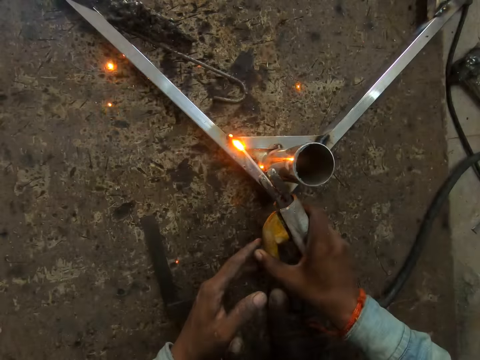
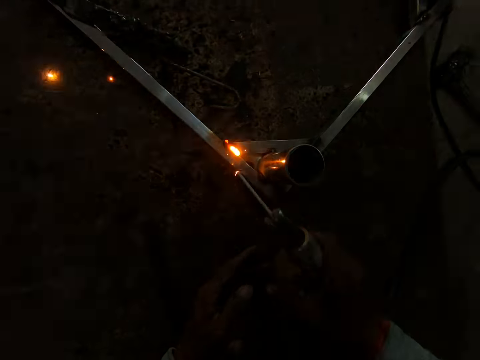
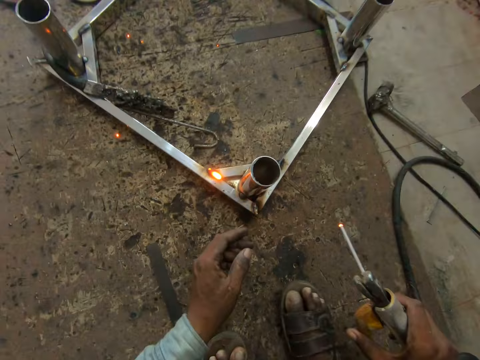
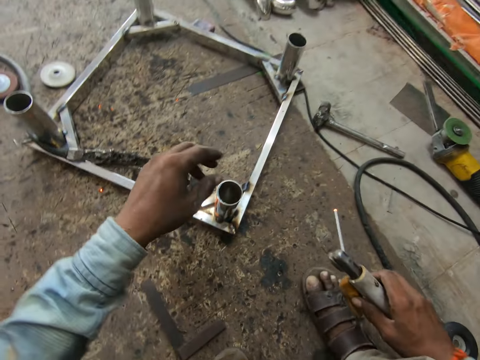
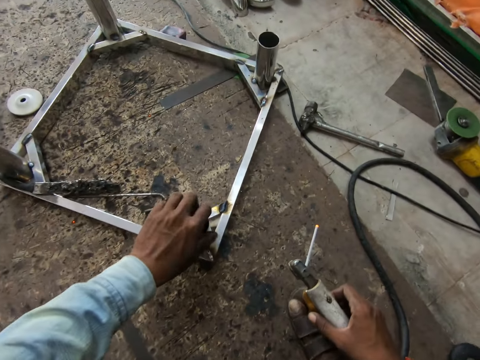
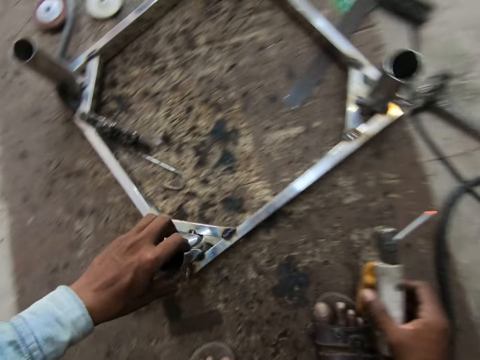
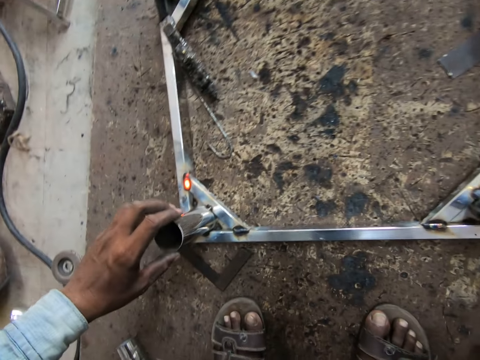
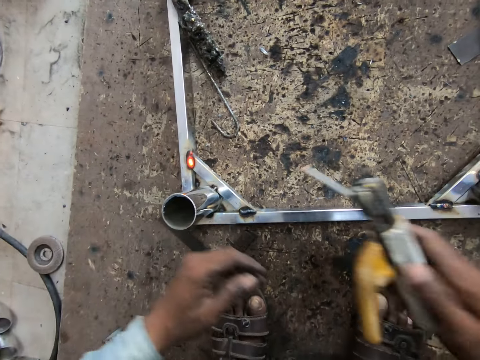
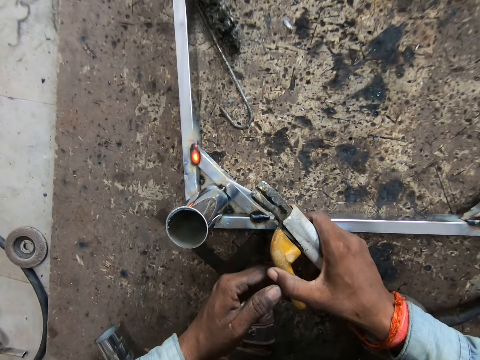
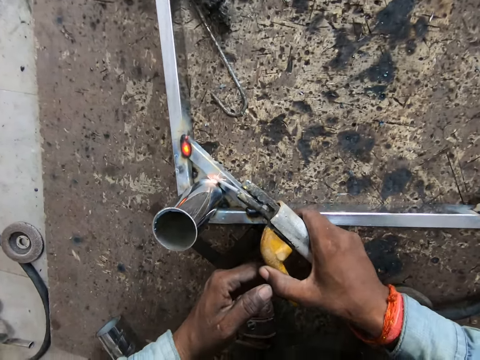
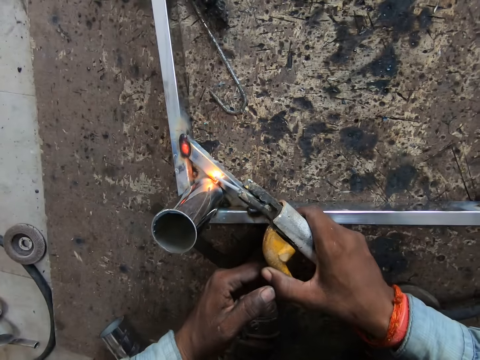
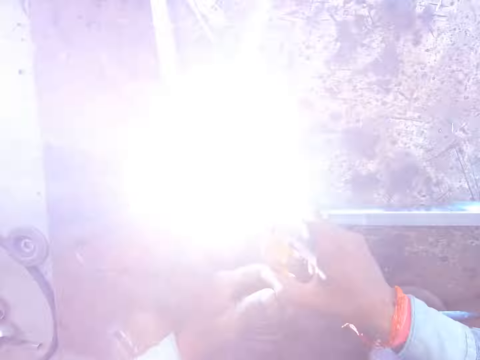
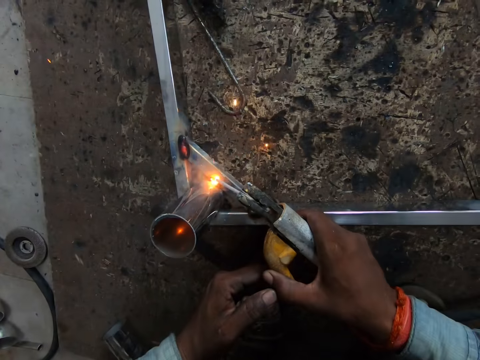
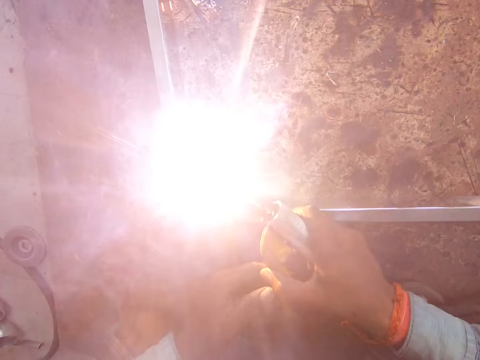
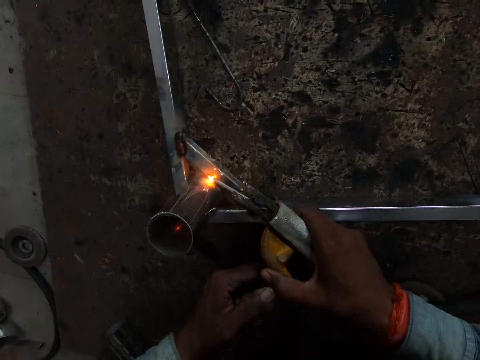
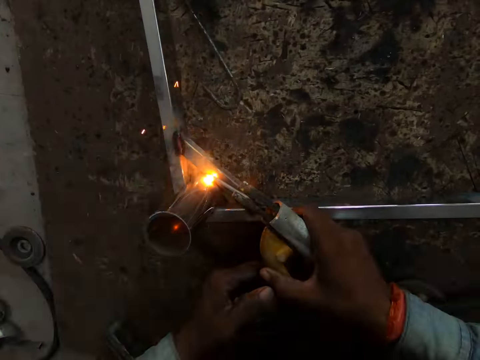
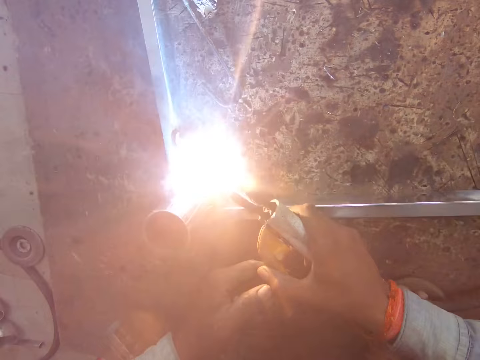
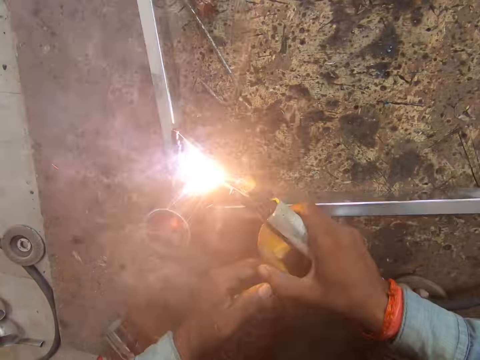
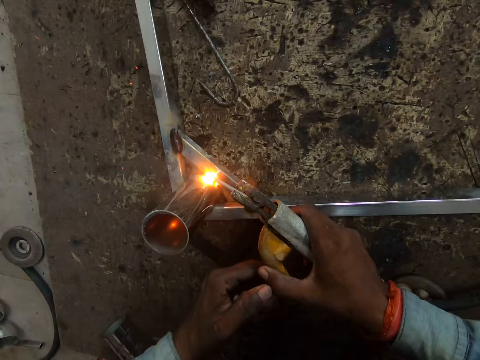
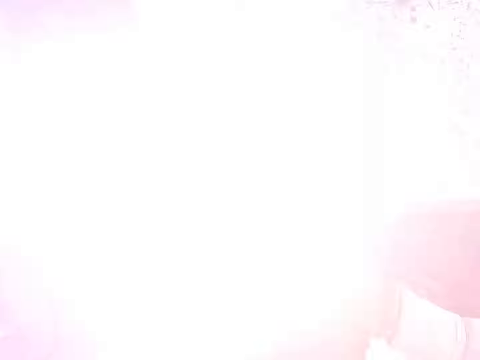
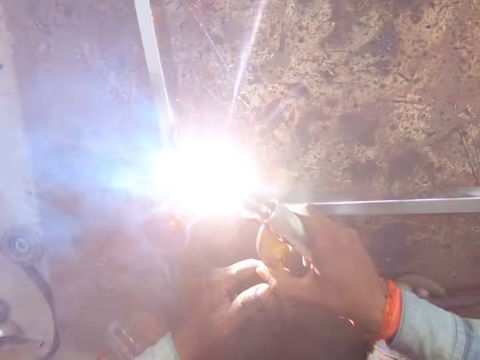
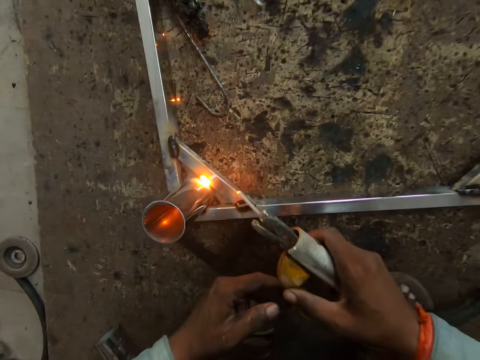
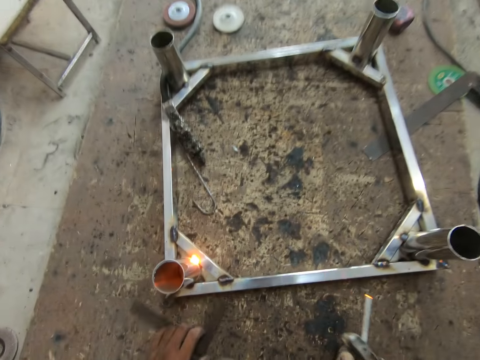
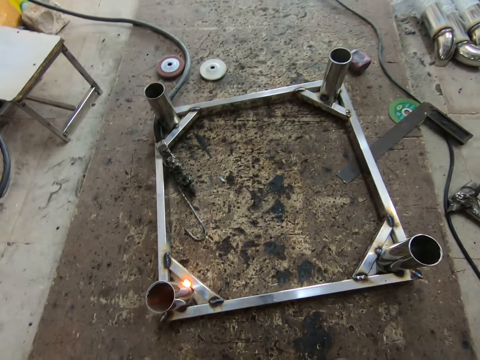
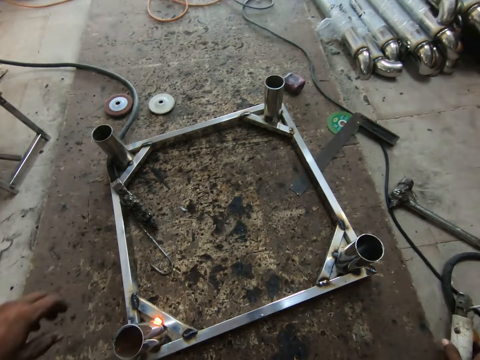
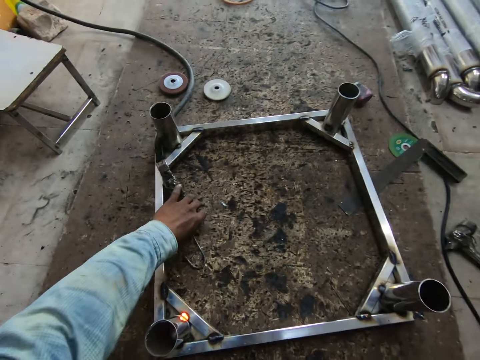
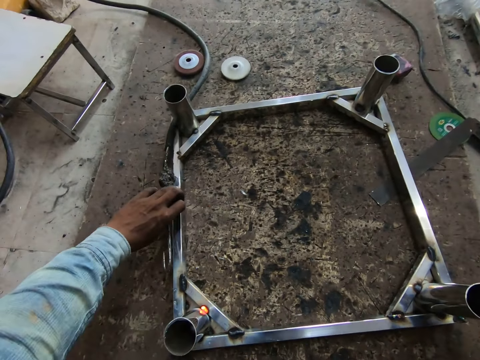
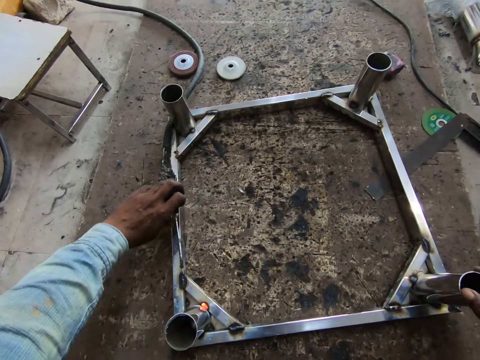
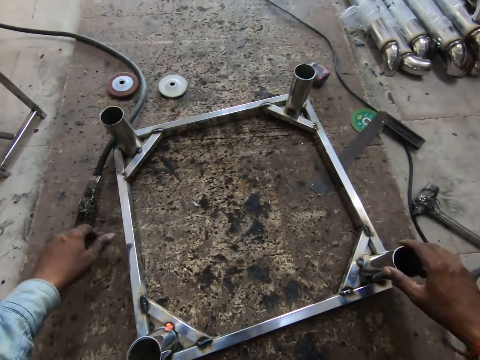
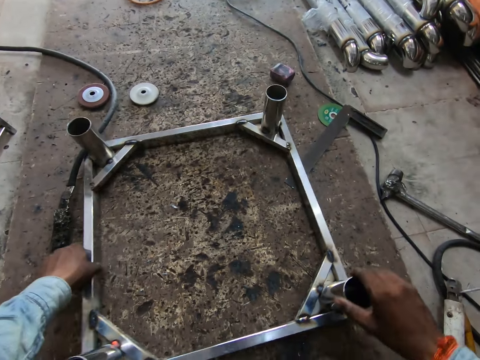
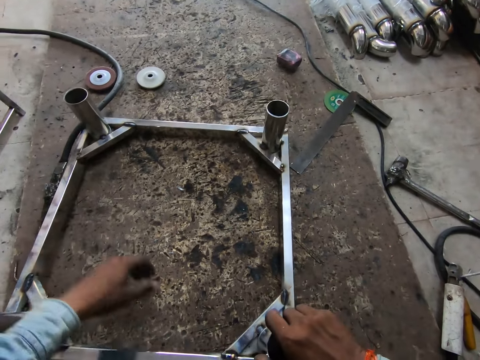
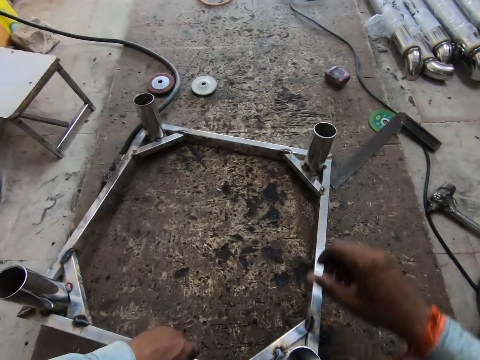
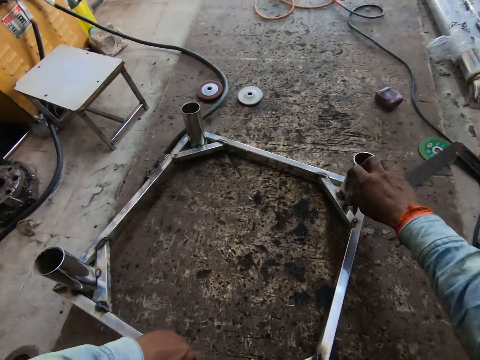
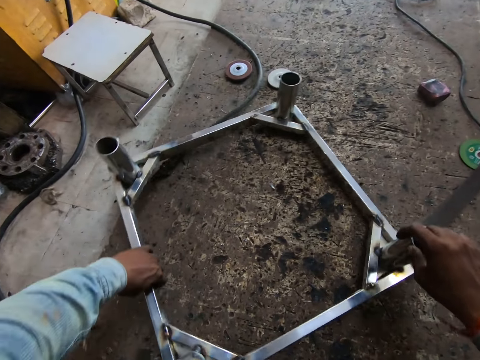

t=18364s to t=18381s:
The camera wearer repositions the table frame on the work surface with his left hand. He welds the metal piece to the table frame on the work surface with the electrode holder in his right hand. He puts the welding machine on the floor. He repositions a belt on the ground with his left hand. He repositions the table frame on the work surface with both hands.

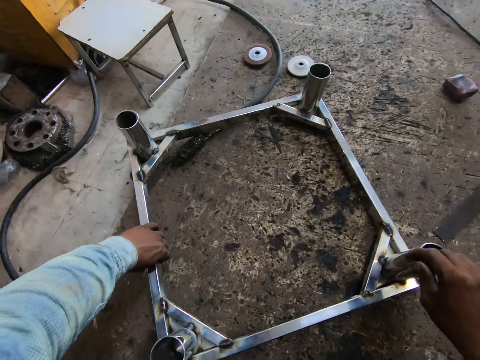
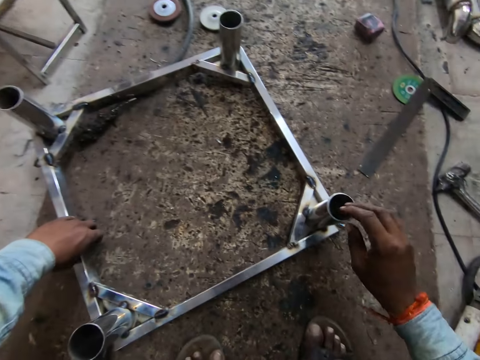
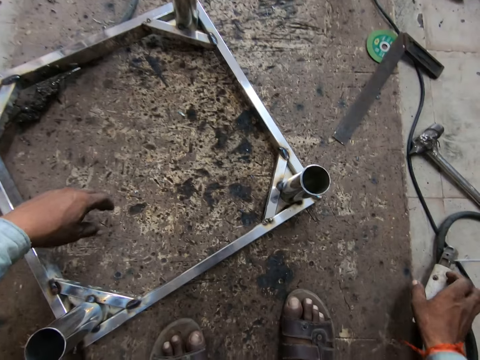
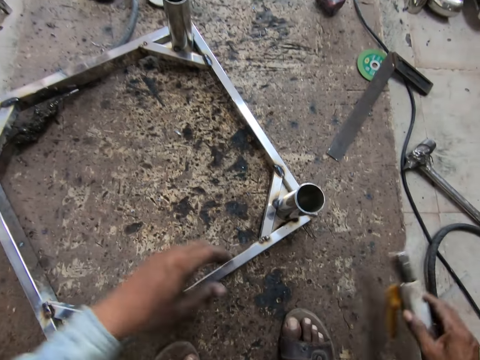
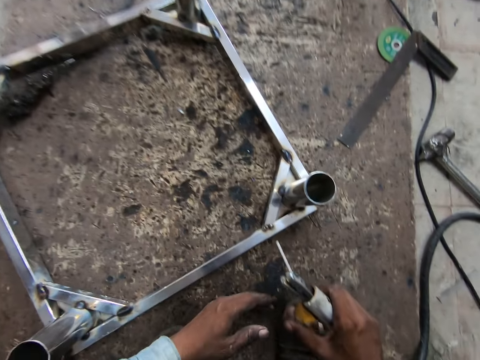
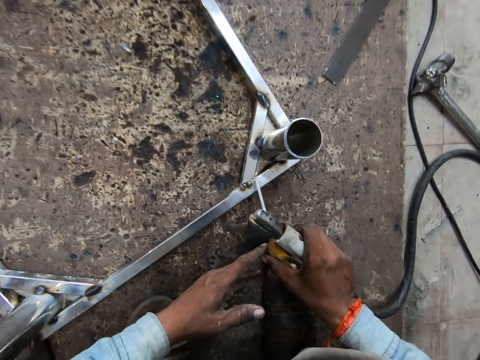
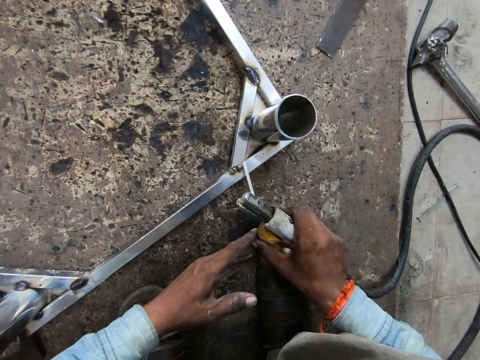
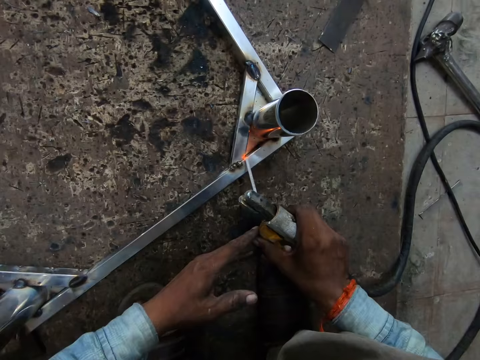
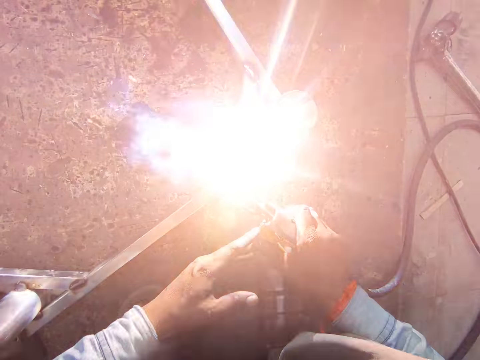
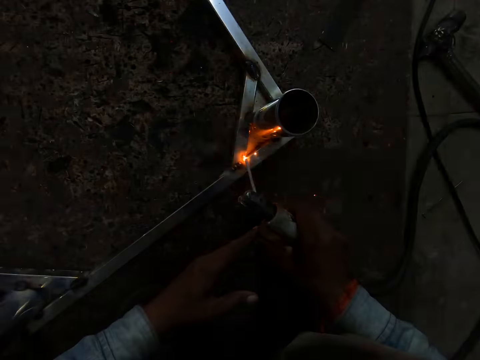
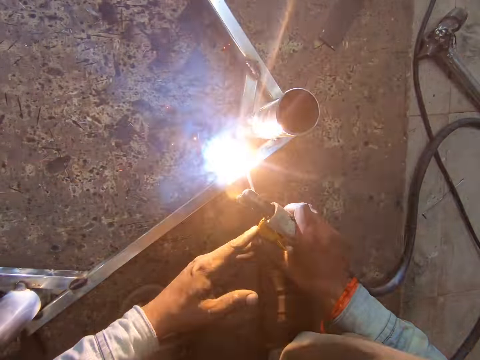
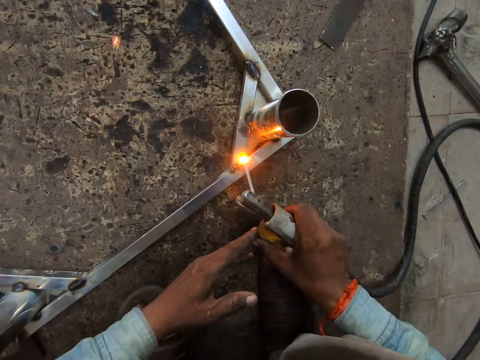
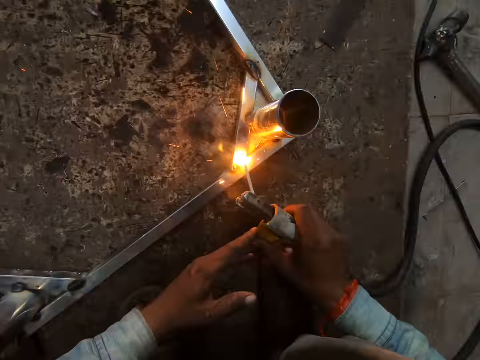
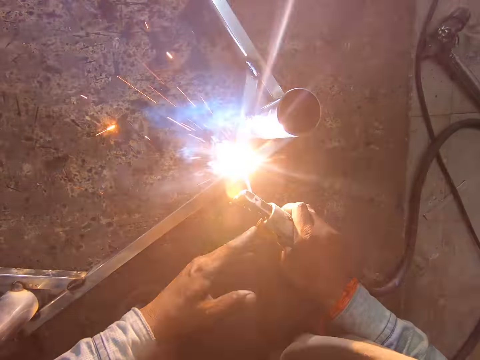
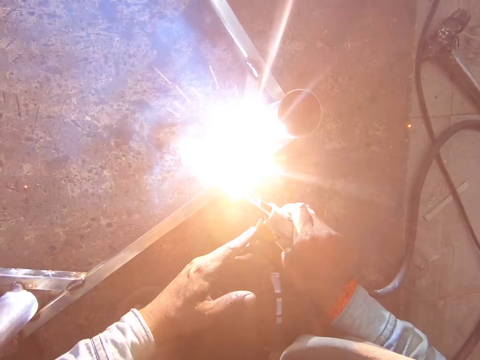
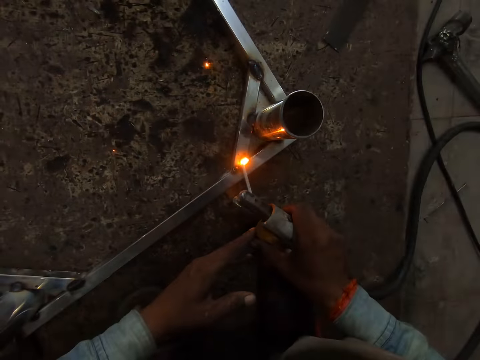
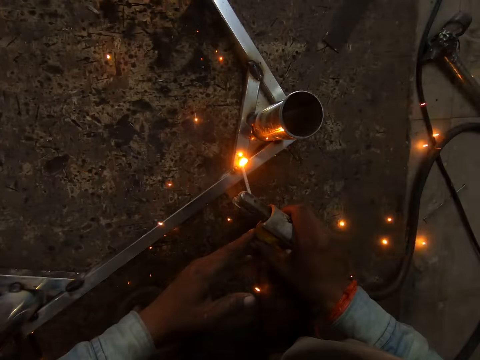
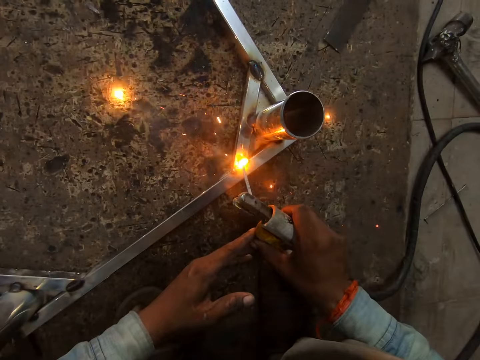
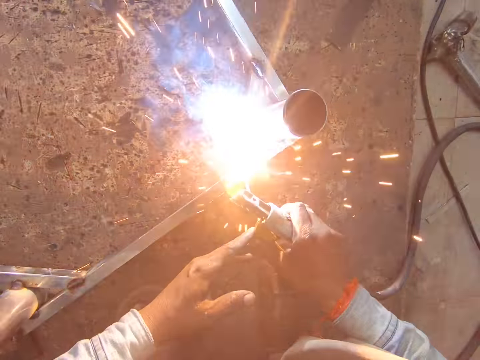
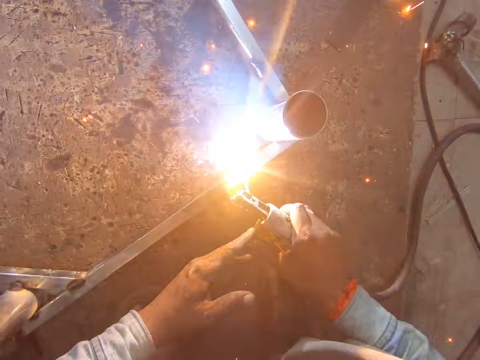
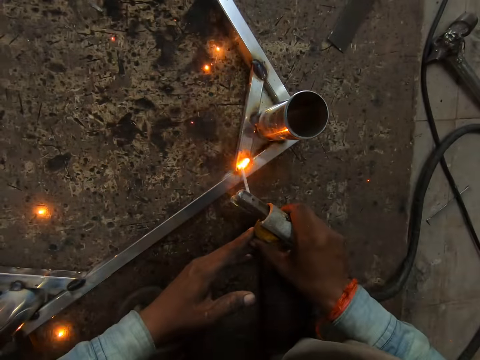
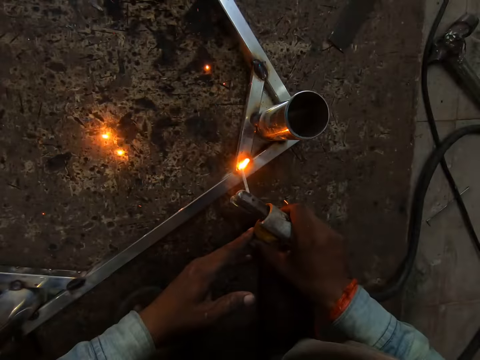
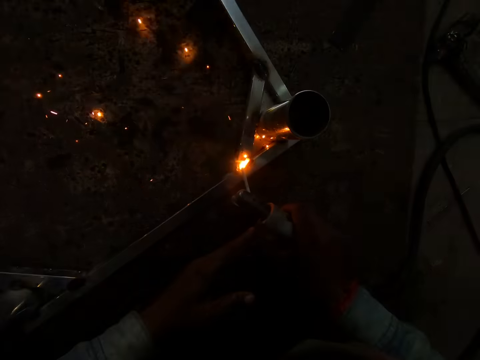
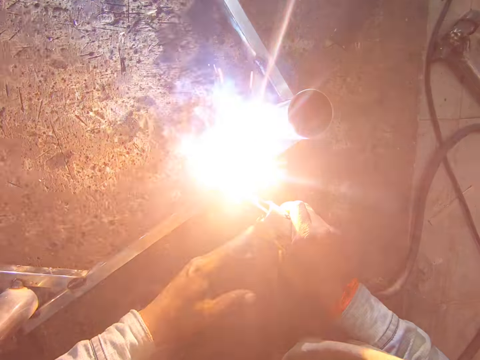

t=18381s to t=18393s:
The camera wearer picks up the electrode holder from the ground with his right hand. He welds a metal piece to the table frame on the work surface with the electrode holder in his right hand.
